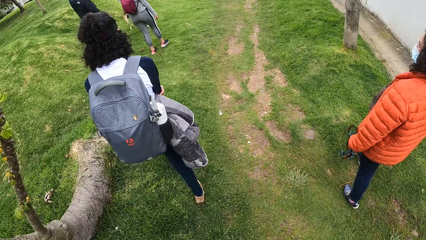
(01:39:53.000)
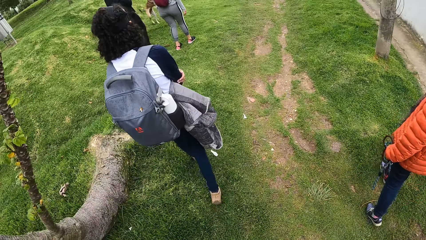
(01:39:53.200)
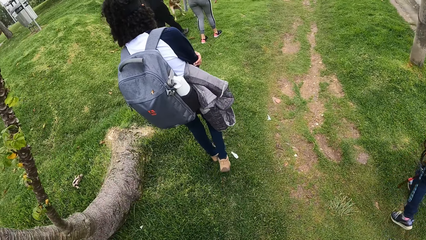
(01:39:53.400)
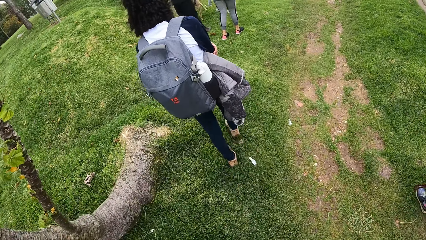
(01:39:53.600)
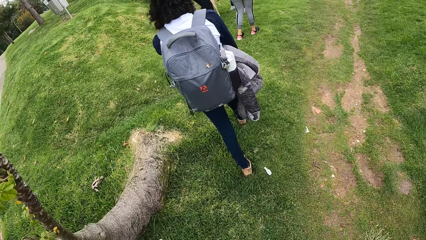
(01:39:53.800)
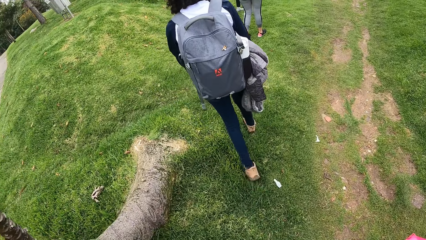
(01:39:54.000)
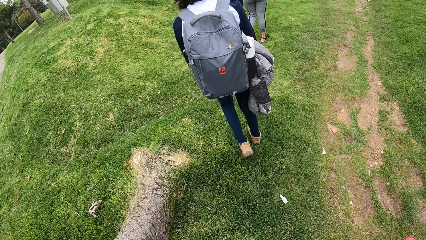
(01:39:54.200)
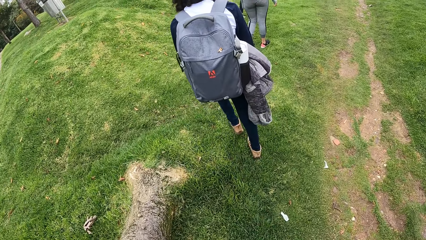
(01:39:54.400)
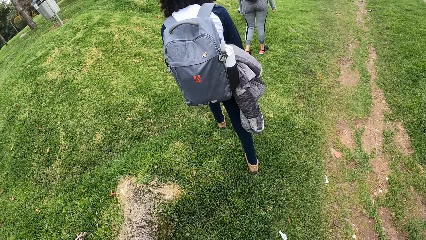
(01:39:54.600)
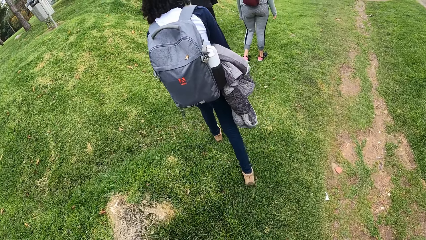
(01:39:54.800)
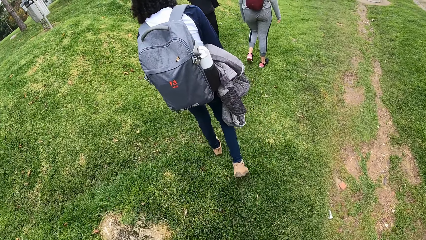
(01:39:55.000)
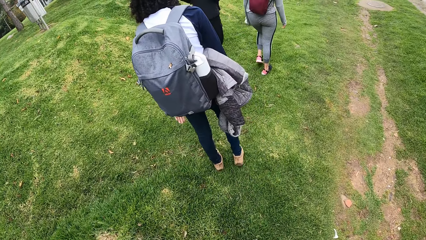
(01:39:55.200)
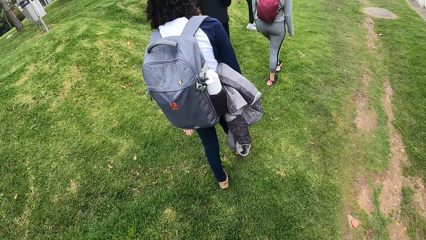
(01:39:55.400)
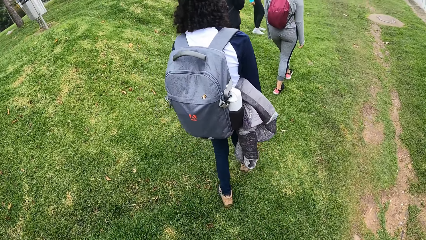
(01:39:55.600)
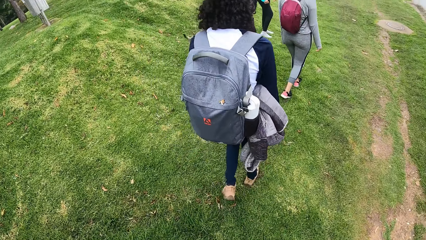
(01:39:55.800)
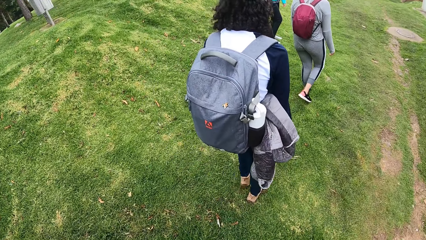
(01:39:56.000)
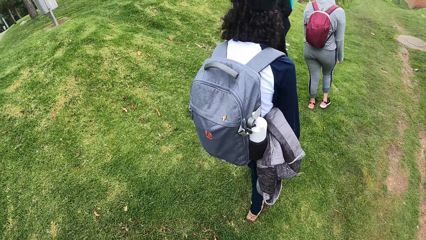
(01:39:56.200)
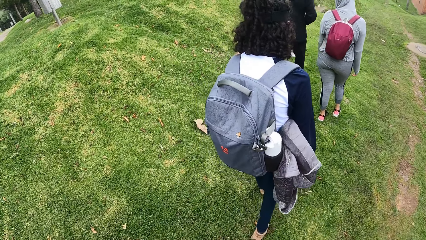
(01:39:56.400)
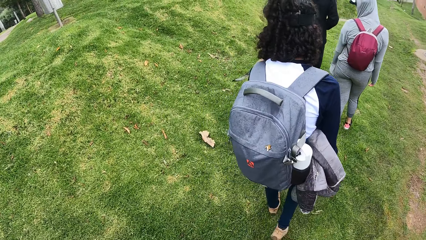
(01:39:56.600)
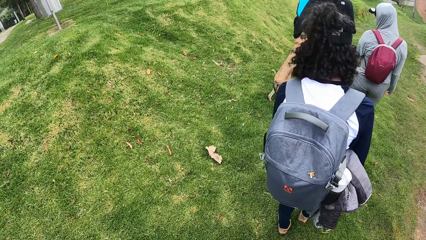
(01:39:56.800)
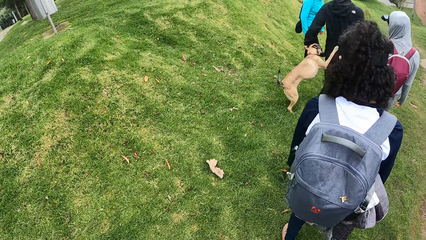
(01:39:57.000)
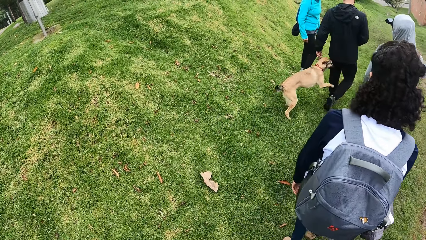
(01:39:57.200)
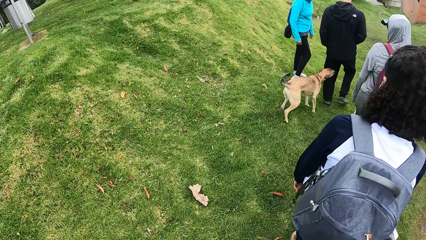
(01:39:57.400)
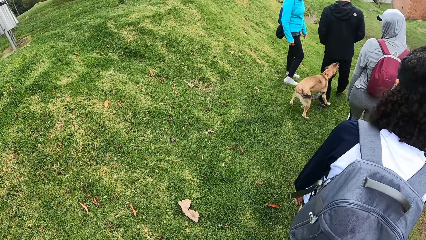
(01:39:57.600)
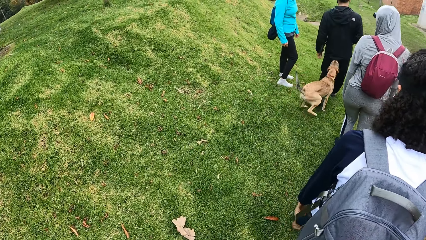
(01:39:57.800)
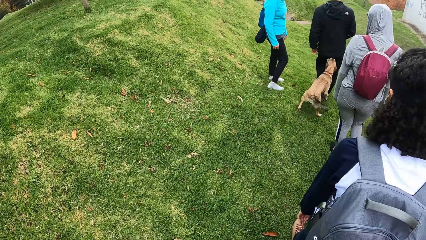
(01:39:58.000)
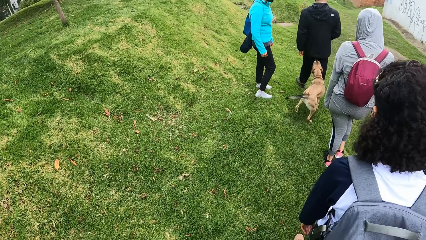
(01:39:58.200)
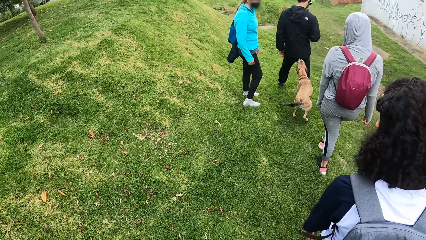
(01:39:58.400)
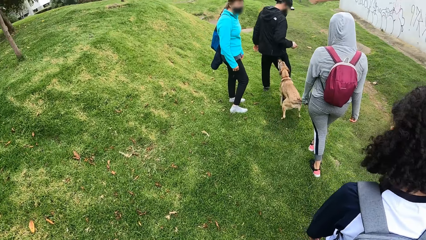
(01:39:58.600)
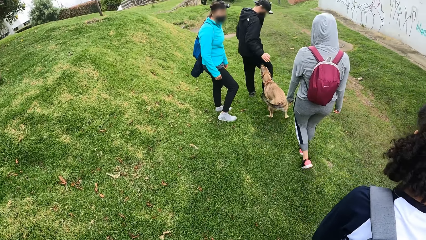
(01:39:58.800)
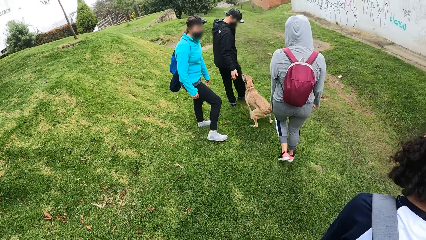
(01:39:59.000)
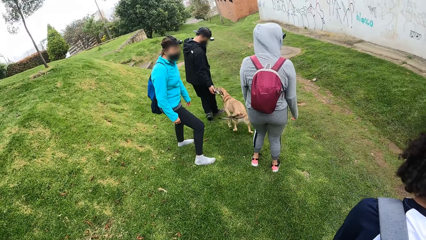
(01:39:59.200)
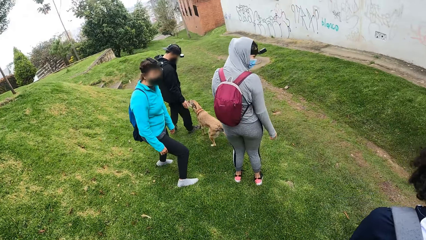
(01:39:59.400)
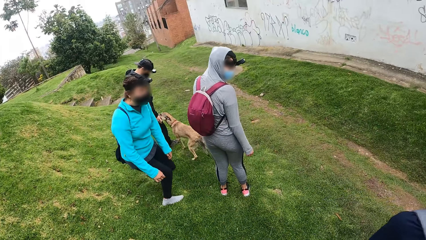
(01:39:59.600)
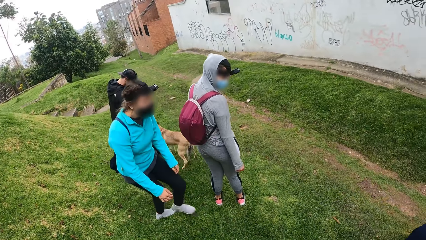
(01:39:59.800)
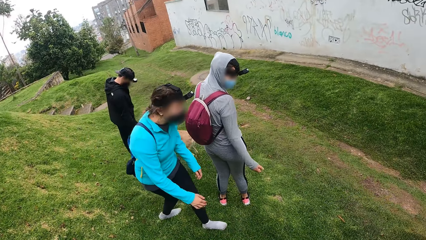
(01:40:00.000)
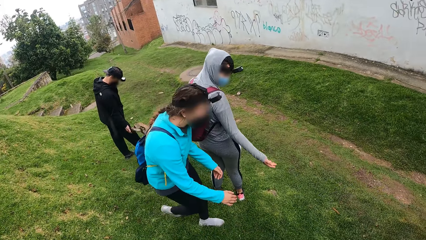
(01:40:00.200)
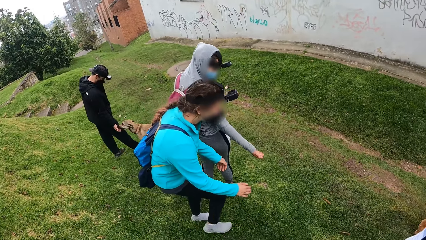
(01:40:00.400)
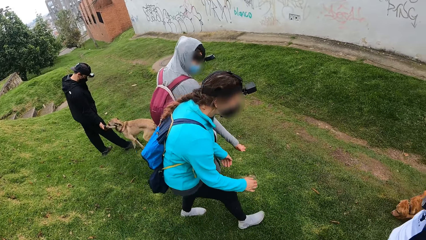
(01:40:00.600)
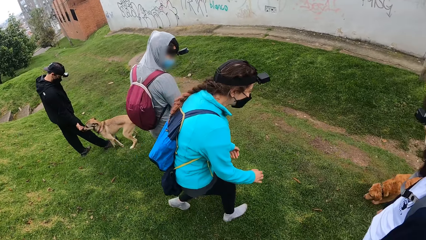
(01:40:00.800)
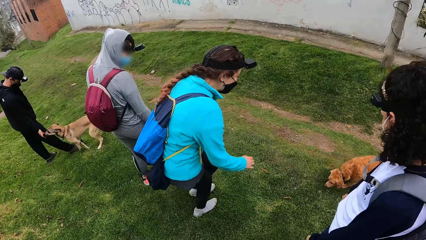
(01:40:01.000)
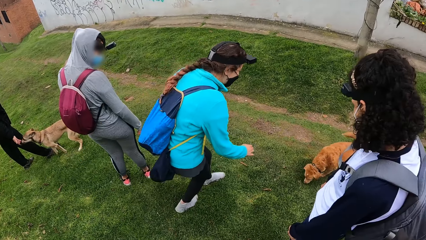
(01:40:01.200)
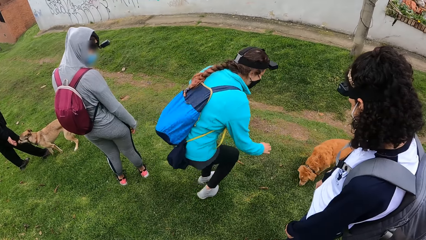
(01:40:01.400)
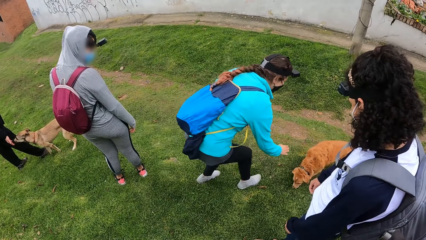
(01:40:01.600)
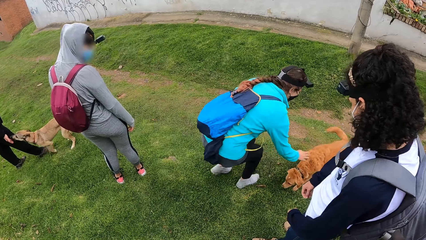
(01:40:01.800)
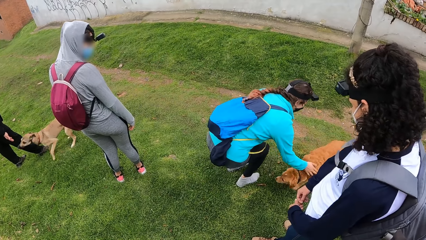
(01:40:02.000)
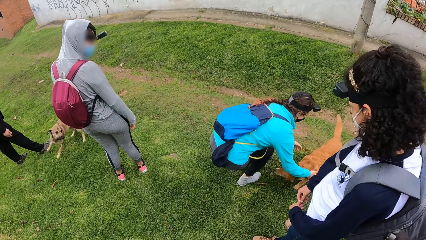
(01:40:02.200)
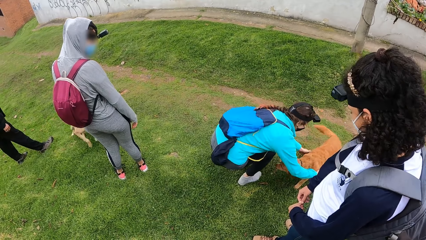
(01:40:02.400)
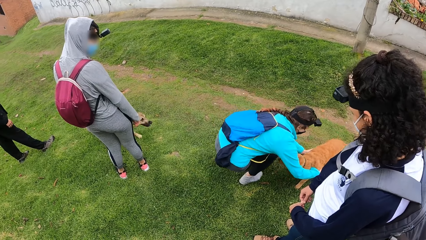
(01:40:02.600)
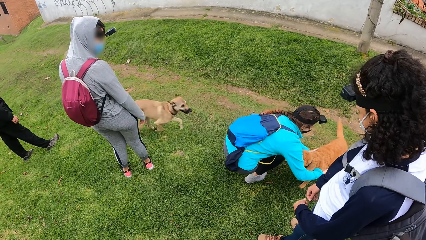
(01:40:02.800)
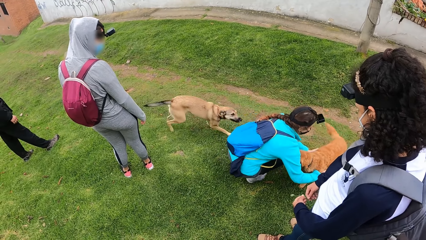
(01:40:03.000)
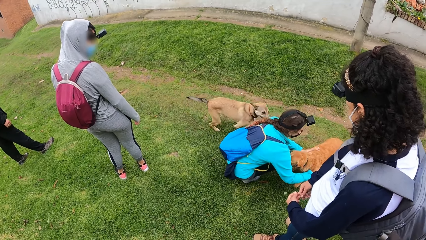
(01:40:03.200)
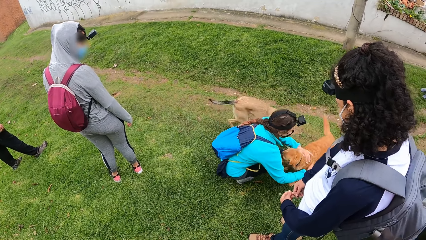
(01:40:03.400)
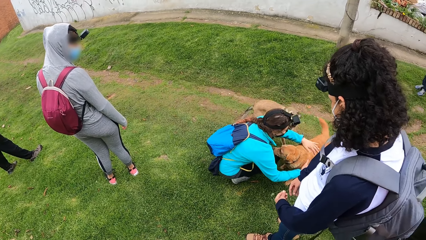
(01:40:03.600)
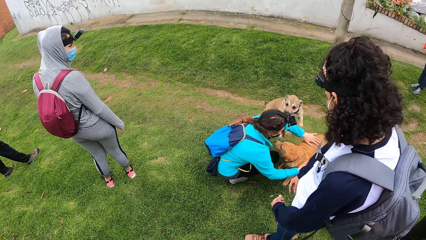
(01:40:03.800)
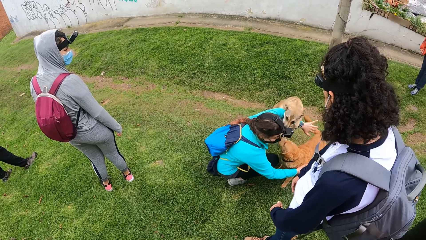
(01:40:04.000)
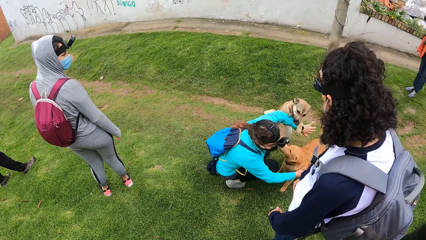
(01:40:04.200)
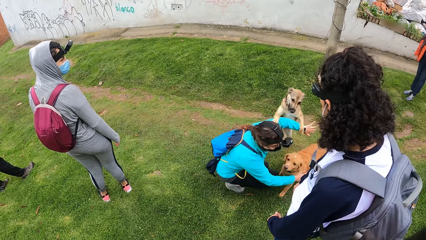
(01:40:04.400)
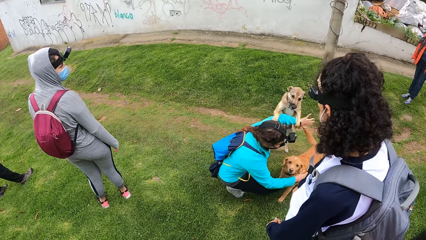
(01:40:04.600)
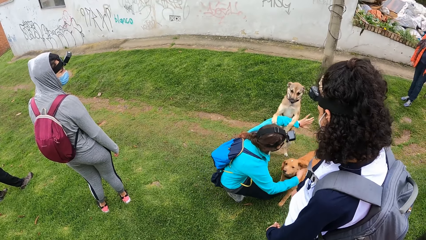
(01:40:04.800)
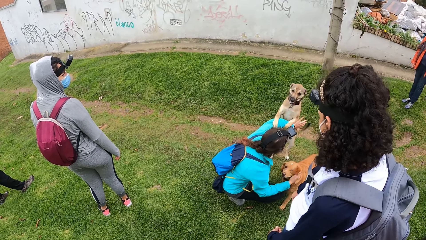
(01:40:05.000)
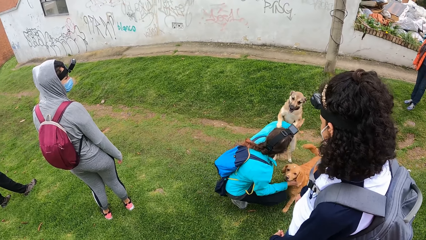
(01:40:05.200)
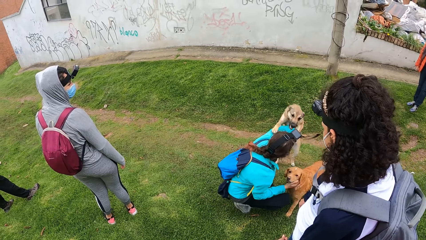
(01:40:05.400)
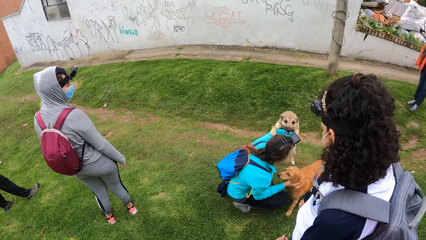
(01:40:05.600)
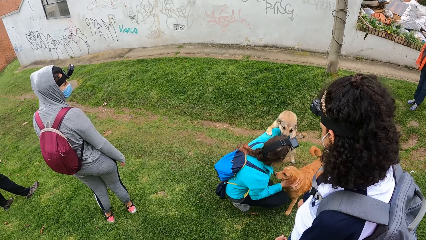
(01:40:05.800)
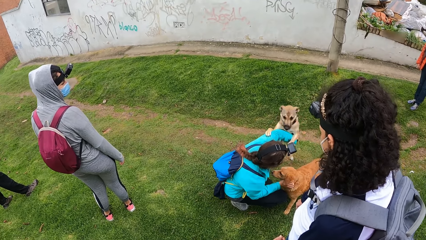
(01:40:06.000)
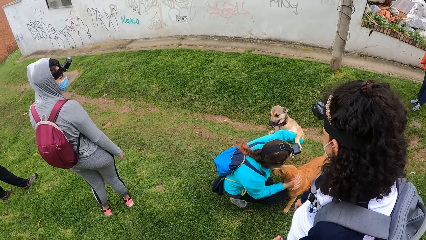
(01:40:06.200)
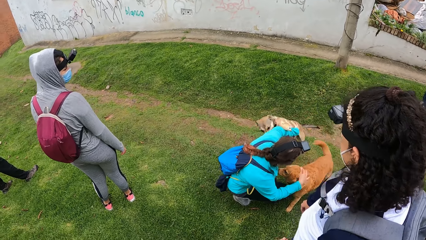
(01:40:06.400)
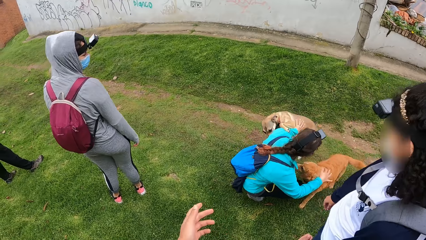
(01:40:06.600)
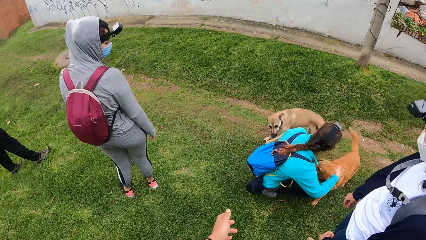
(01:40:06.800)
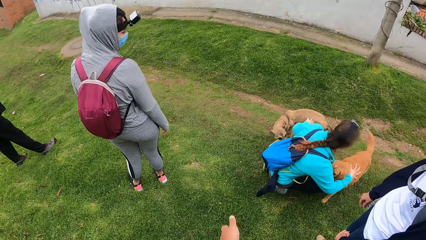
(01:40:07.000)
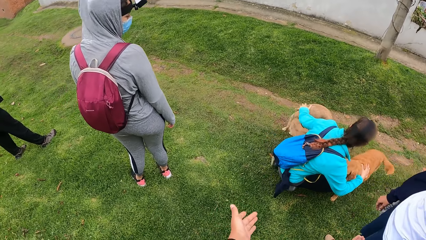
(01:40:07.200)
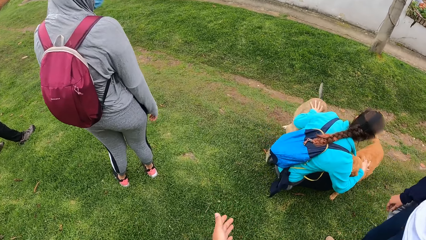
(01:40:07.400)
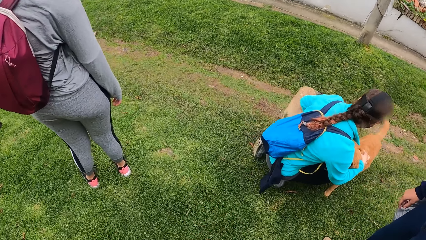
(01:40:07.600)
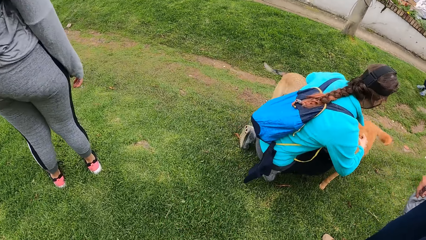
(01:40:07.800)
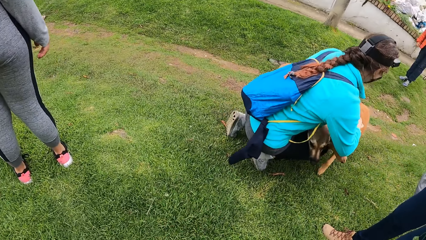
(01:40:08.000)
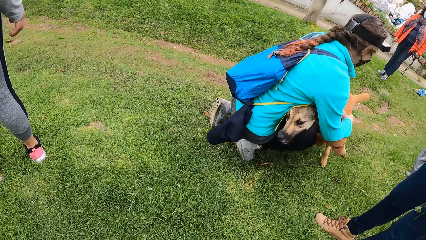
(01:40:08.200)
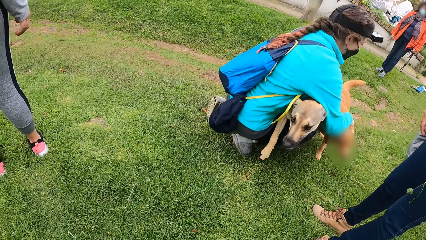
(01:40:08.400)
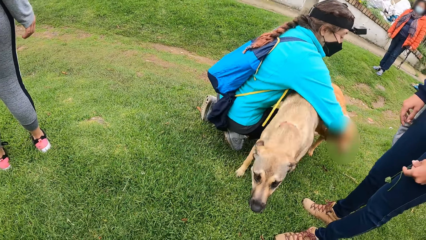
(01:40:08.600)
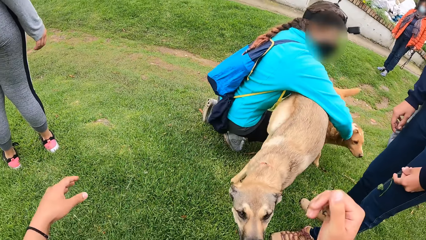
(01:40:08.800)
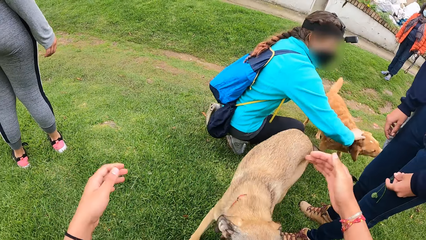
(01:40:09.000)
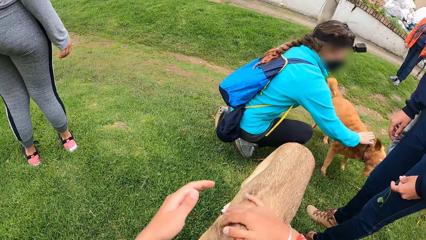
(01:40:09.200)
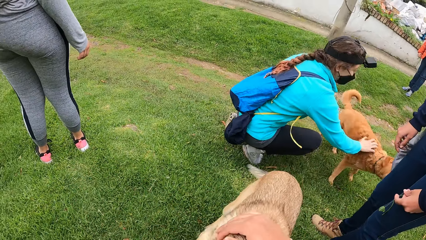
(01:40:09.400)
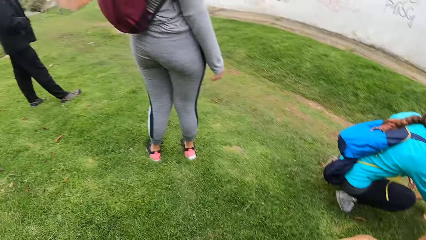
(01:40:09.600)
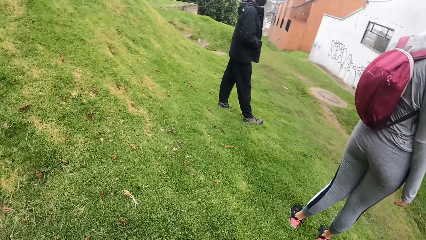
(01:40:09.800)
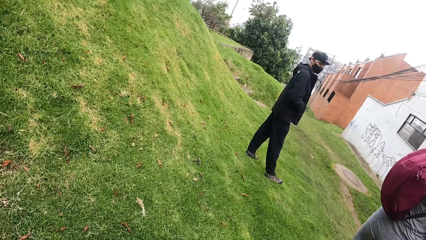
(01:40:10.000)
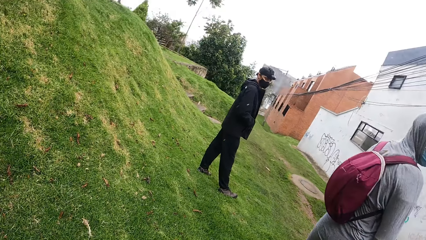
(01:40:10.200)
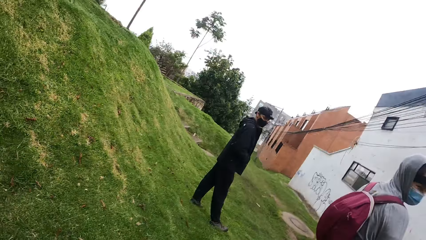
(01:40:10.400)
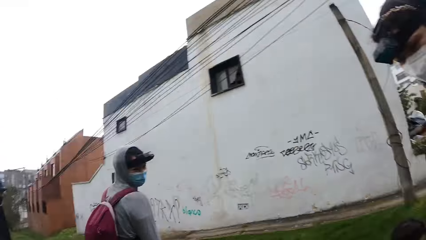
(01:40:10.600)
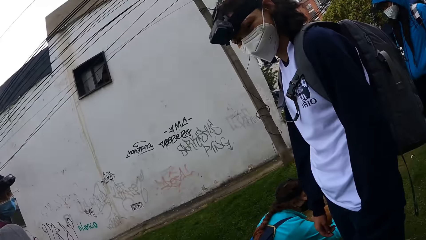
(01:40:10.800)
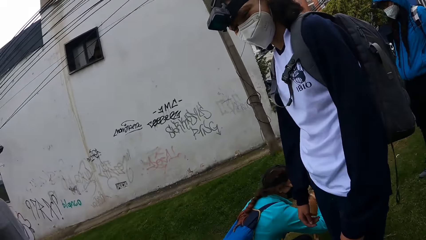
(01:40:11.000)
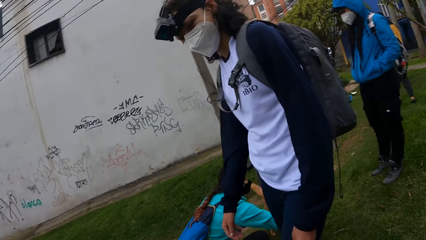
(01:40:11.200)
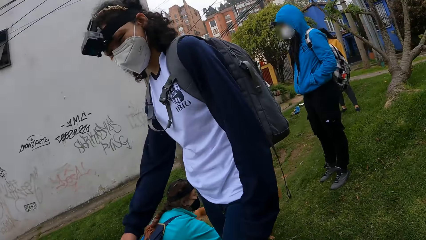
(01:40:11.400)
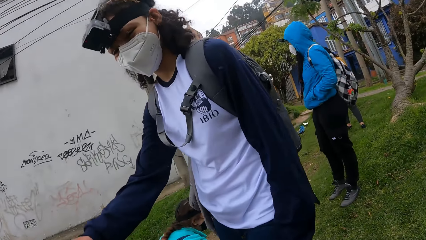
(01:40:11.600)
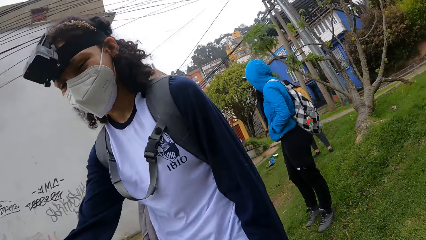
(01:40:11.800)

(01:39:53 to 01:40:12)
The camera wearer walks on a lawn with a group of people. A man interacts with a dog with his right hand. A woman interacts with another dog with her hands. The woman interacts with the first dog with her left hand. The camera wearer interacts with the first dog with her hands.
